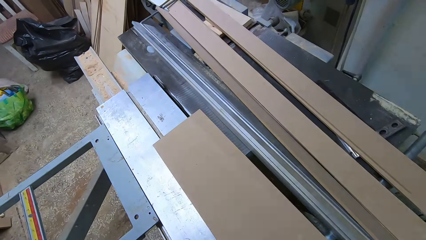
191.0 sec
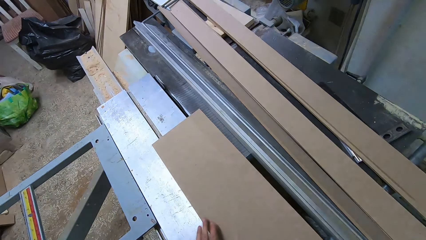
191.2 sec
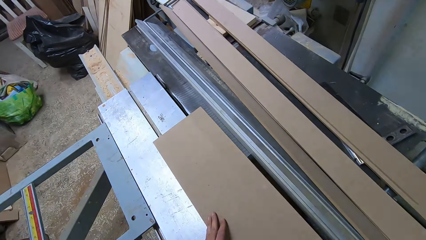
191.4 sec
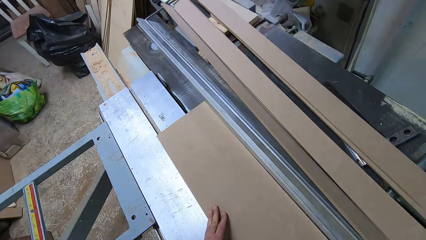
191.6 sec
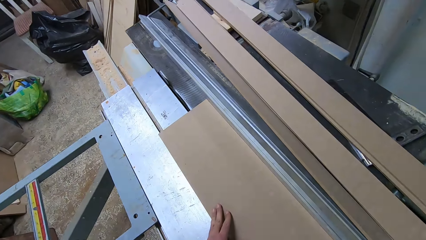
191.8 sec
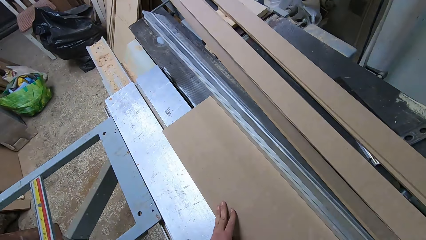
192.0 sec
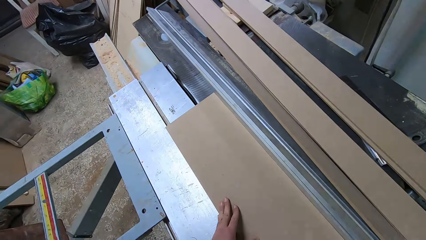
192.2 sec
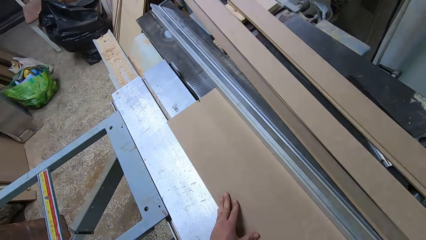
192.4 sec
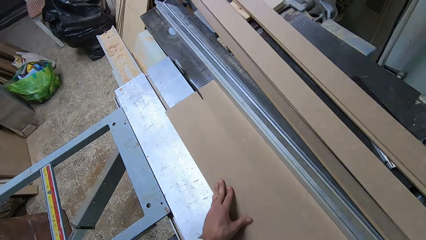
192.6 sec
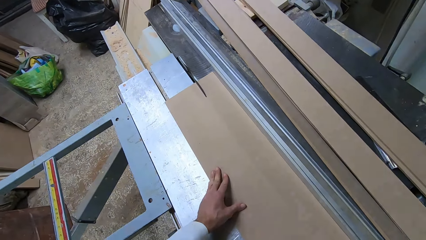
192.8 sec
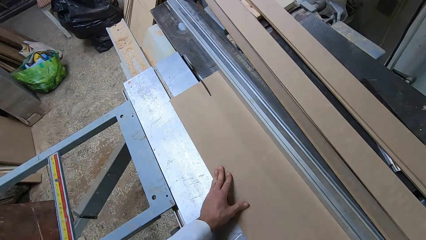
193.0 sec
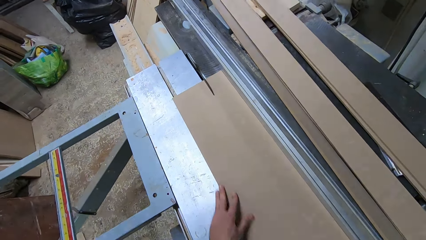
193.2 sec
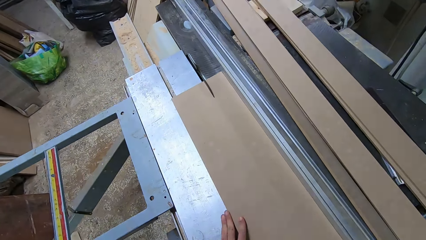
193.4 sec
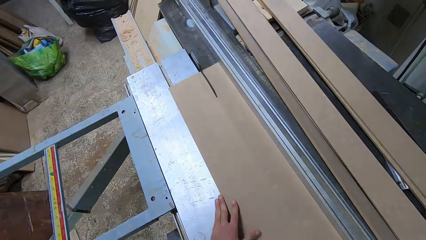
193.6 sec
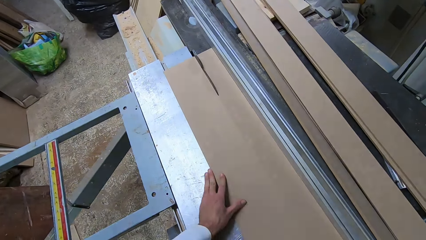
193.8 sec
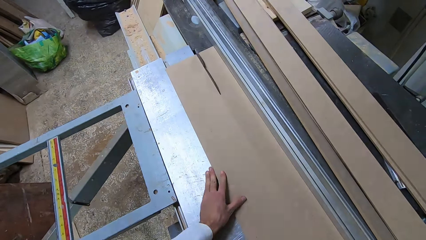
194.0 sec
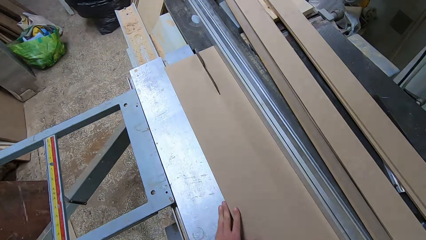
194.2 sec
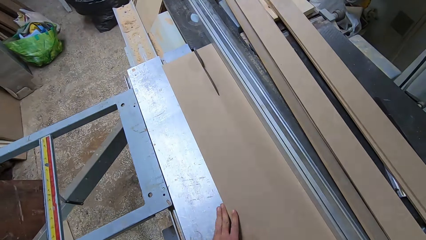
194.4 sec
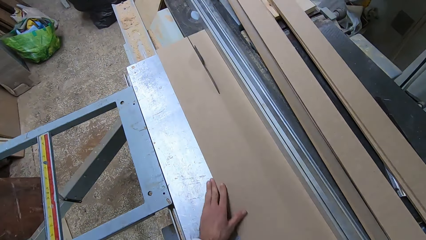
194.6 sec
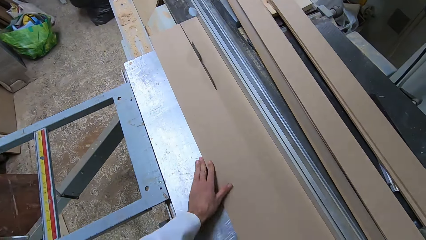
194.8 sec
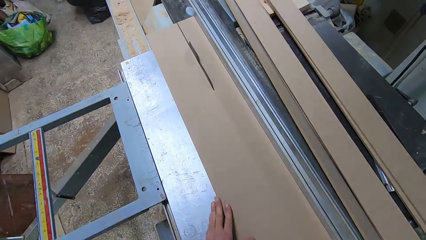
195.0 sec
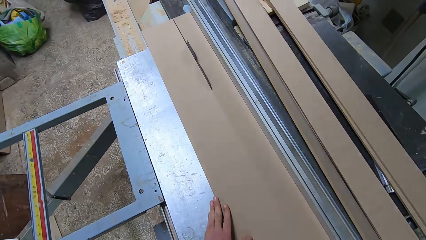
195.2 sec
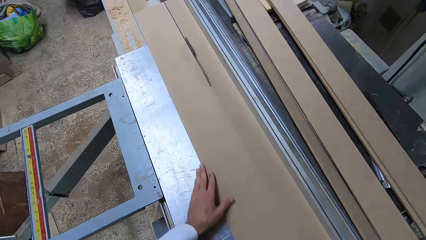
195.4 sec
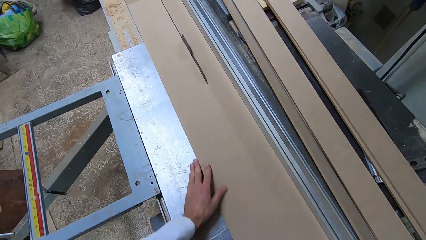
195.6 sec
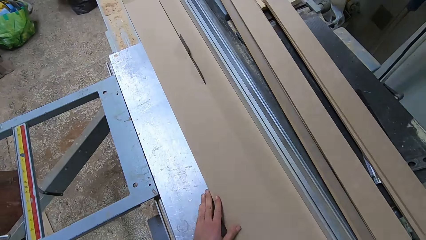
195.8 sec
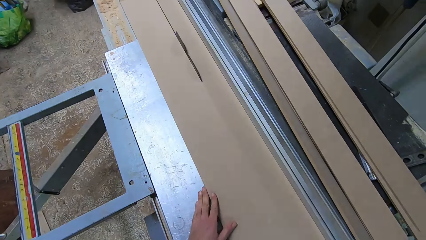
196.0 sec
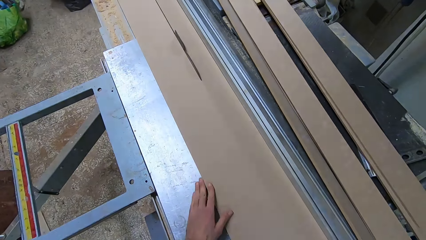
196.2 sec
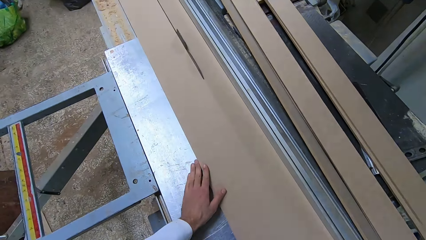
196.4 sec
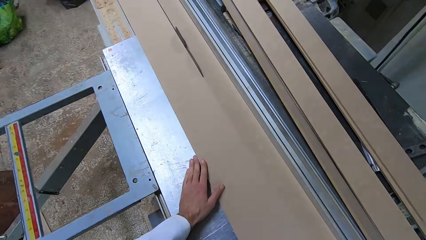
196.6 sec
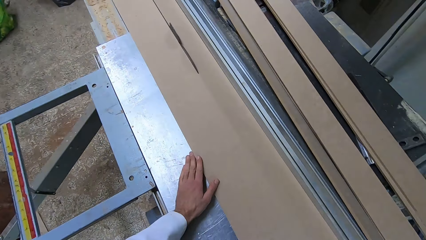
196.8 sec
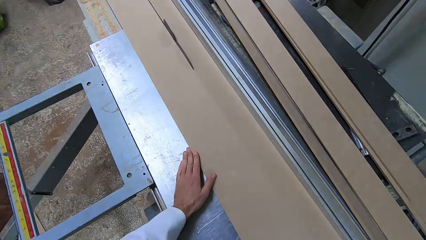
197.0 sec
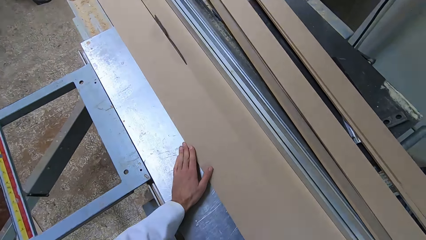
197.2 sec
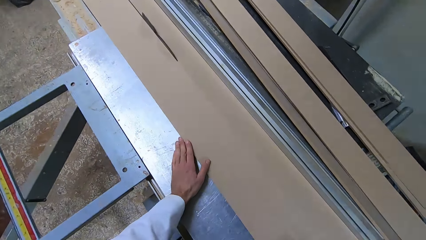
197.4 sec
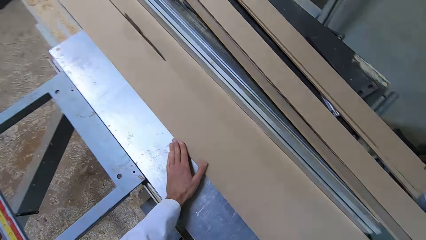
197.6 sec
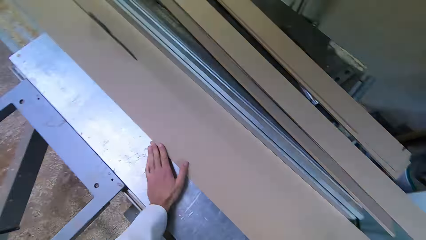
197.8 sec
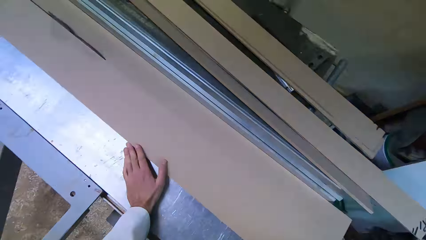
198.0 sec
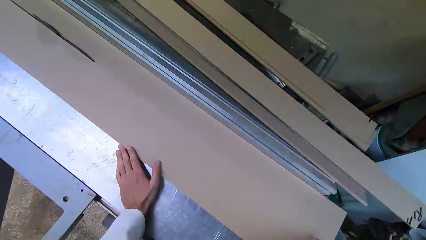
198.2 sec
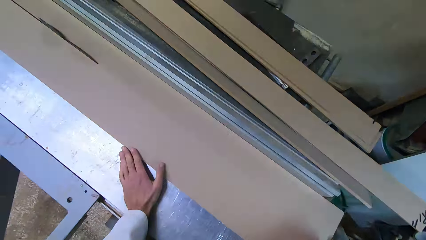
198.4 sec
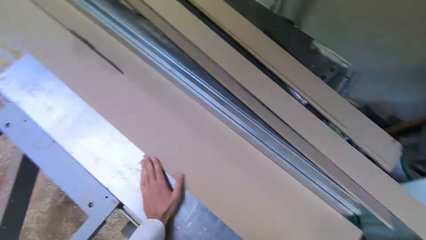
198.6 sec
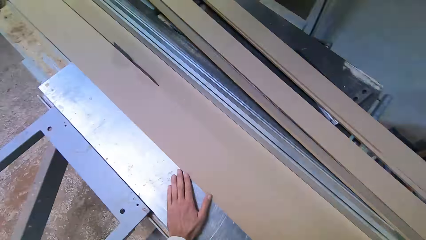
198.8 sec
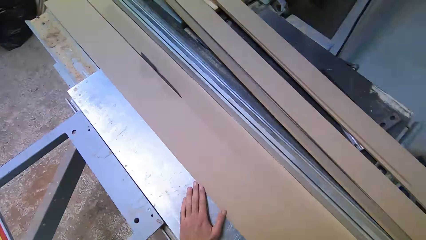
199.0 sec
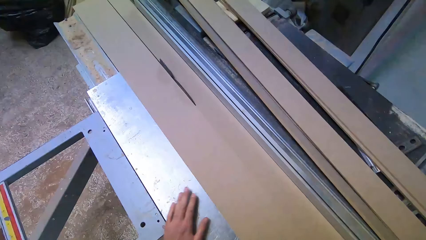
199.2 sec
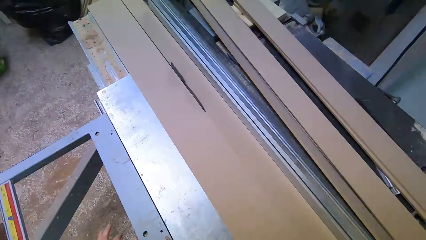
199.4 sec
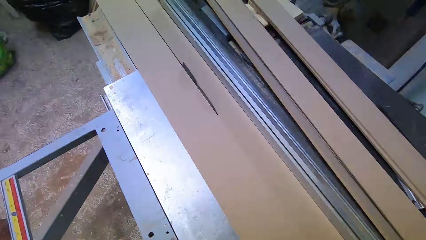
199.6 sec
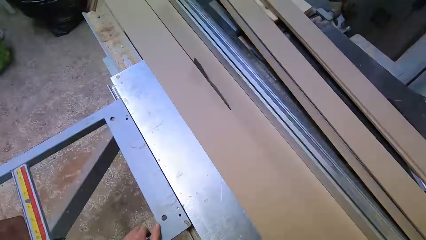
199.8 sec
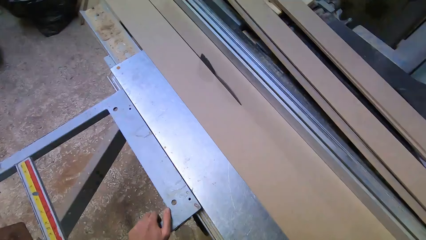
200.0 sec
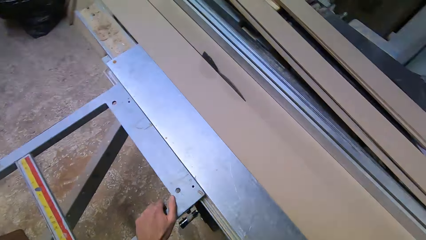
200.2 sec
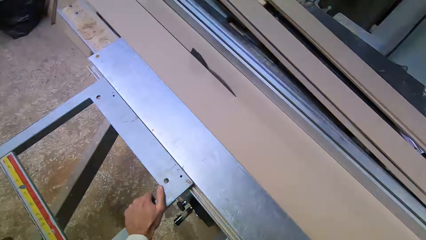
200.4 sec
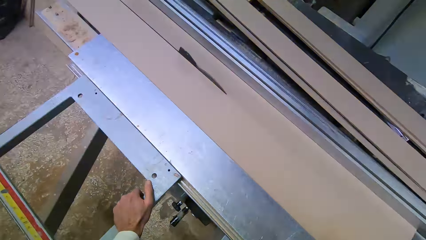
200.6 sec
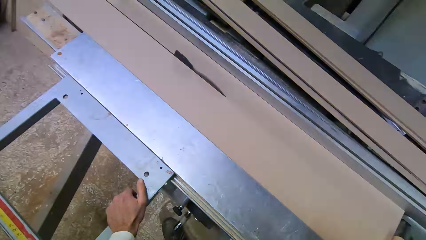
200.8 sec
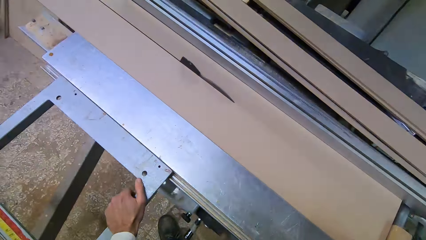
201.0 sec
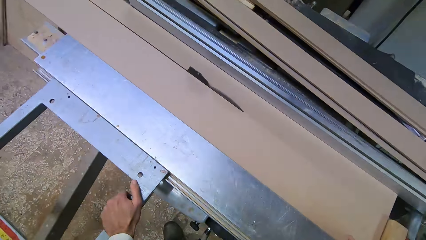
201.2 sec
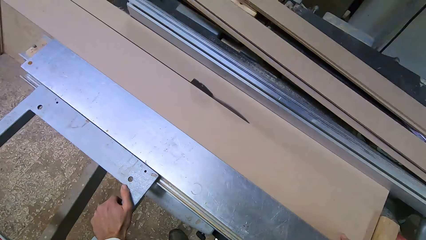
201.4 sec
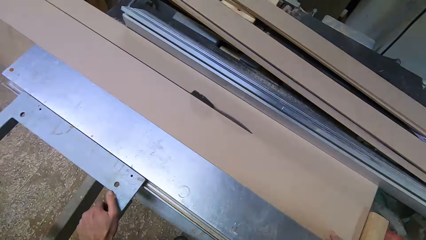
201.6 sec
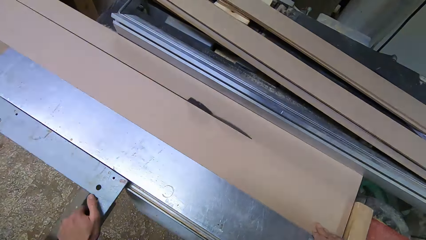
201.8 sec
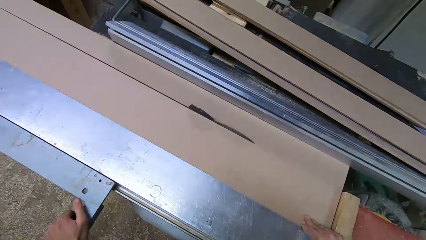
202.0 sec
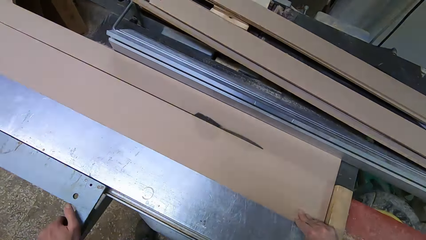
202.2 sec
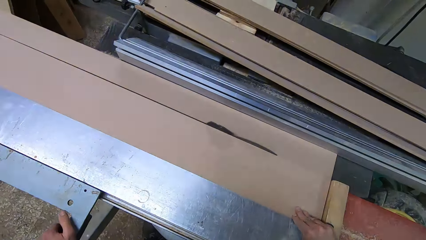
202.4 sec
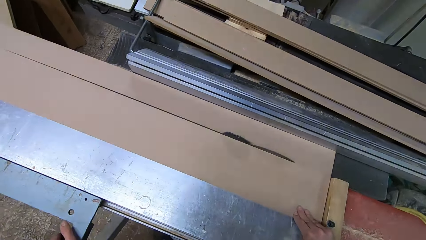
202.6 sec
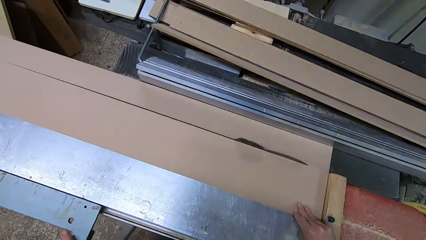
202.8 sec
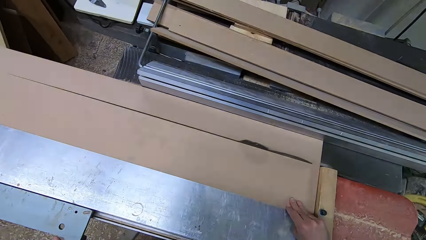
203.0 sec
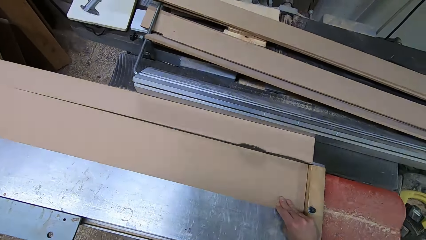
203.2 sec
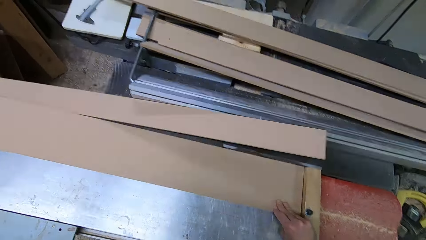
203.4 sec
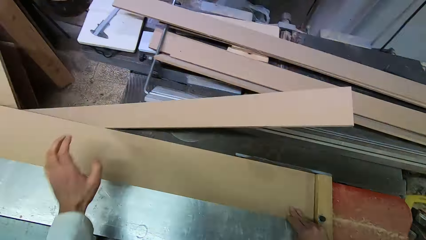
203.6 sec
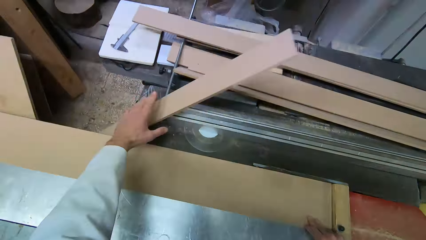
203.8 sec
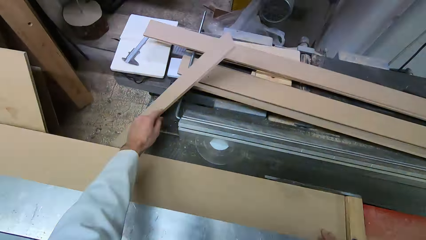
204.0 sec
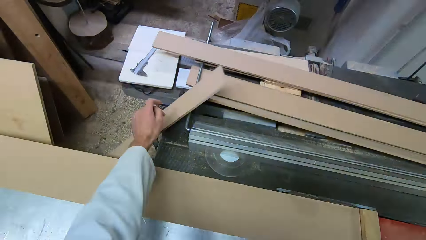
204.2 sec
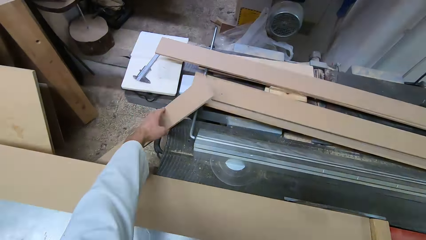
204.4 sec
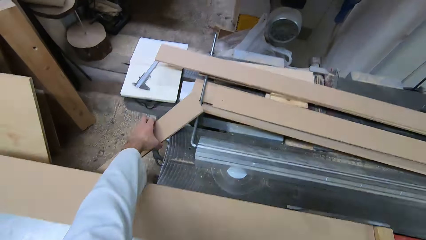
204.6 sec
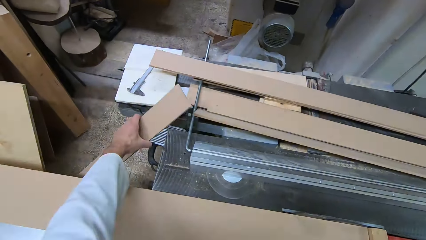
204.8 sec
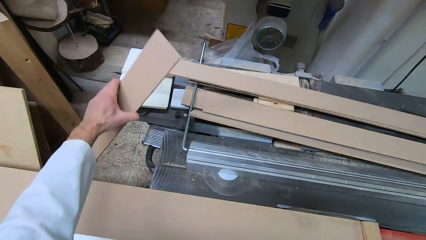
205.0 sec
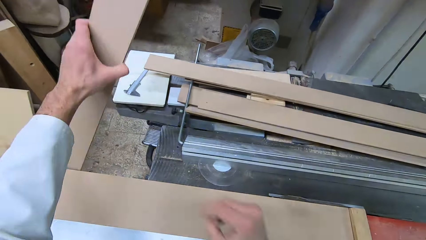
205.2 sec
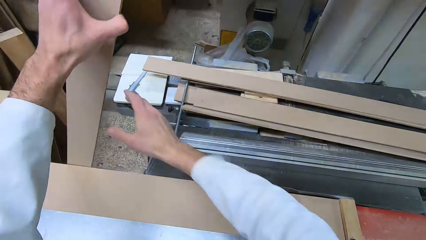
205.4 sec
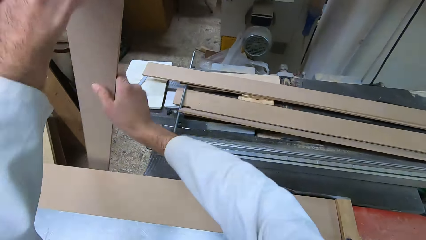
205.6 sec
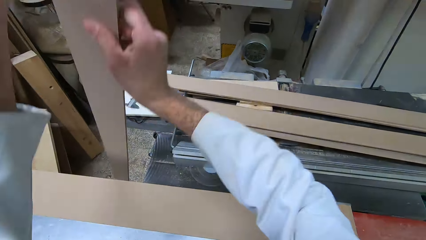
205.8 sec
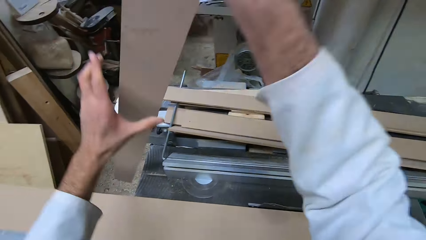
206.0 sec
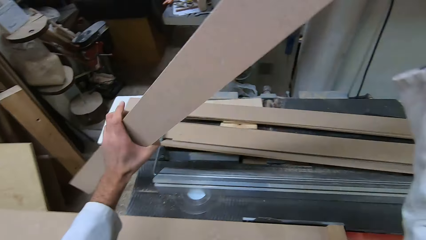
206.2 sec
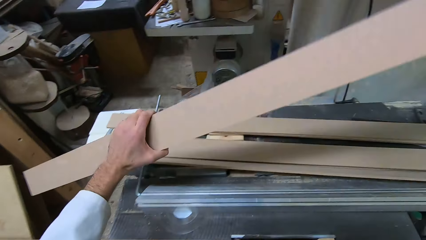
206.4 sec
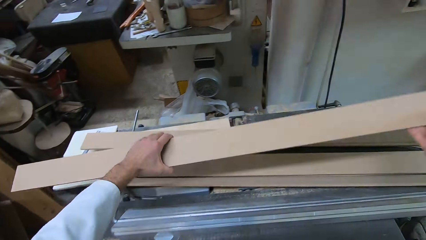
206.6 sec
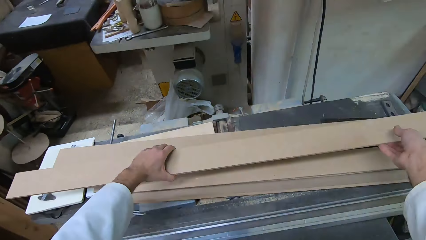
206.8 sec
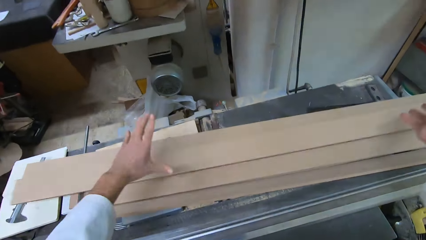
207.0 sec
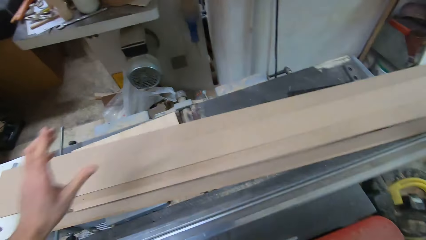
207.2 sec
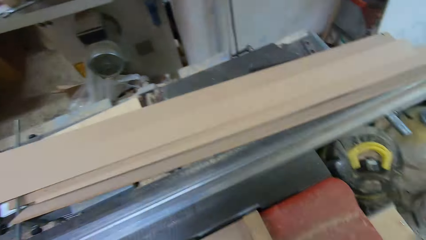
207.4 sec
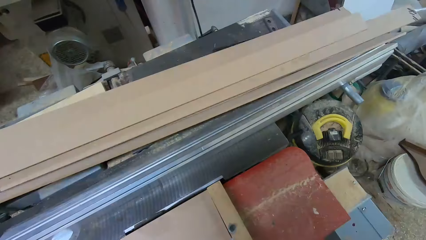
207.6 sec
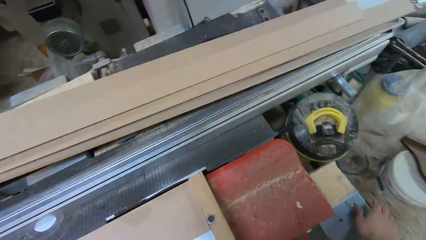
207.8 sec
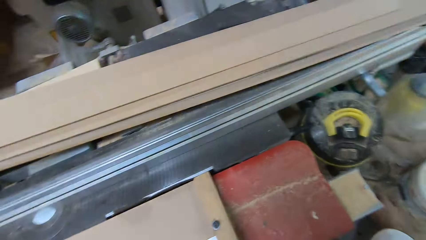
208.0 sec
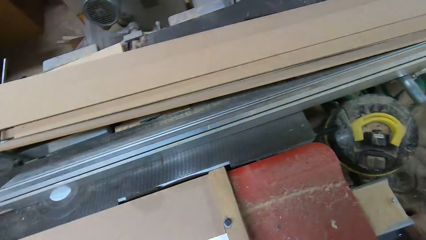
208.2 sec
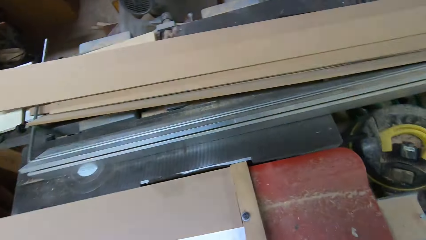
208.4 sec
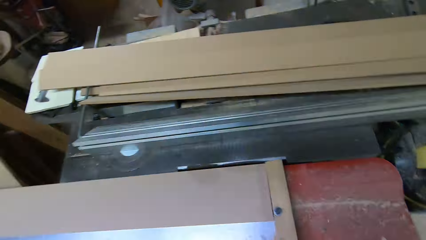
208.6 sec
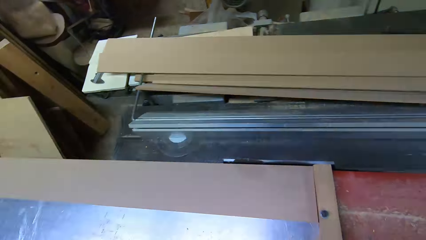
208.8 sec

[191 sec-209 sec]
The camera wearer cuts the remaining part of the plywood with the cutting machine. They move the rail of the table saw forward. They pick the wood from the cutting machine and put the plywood cutout aside on the table extension.
